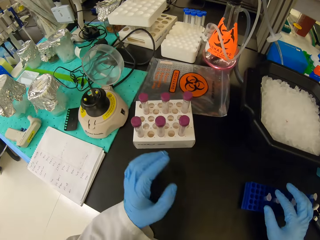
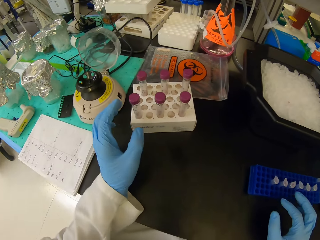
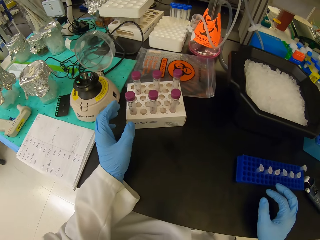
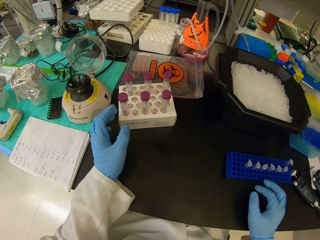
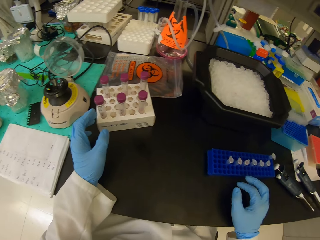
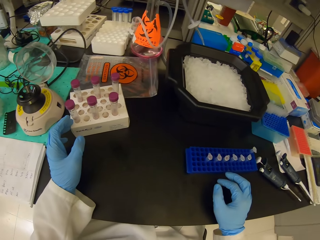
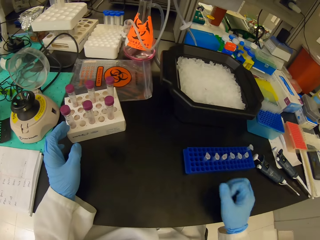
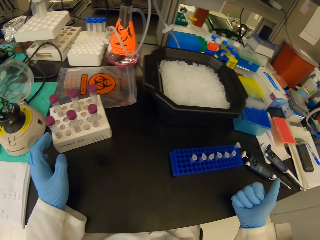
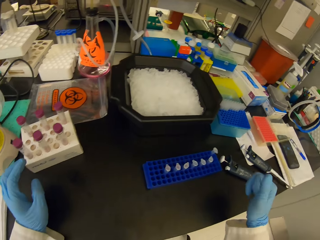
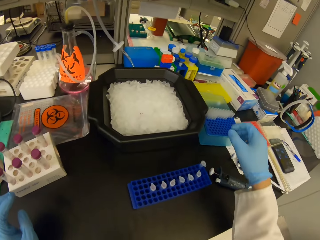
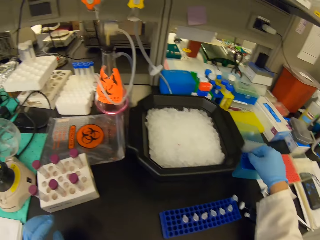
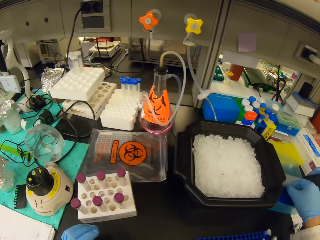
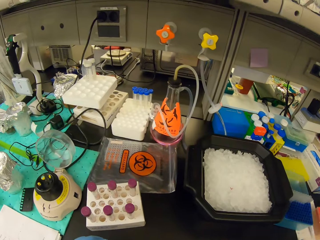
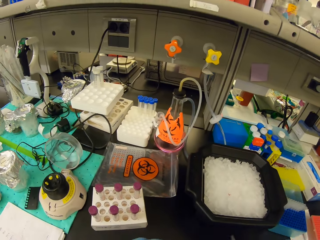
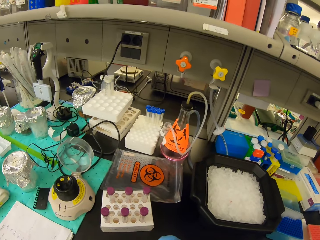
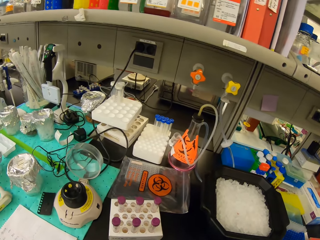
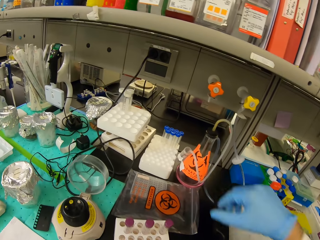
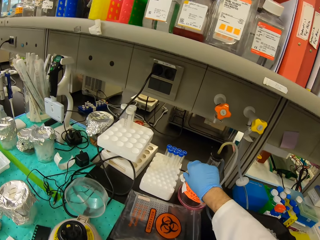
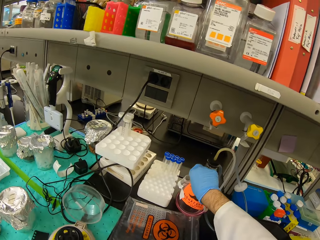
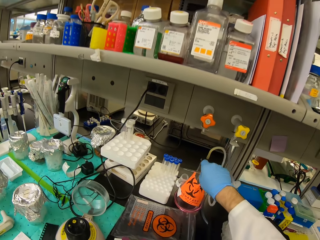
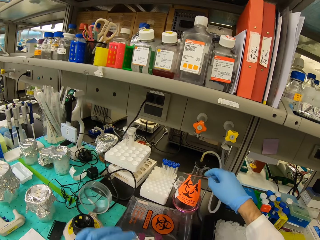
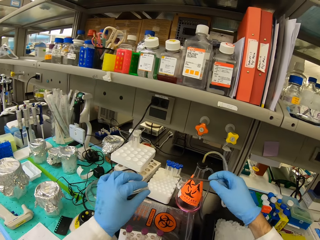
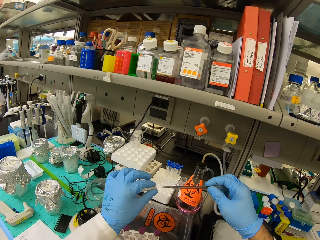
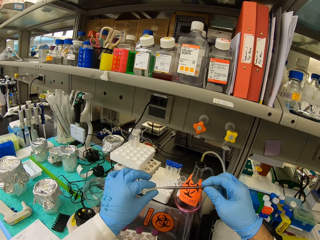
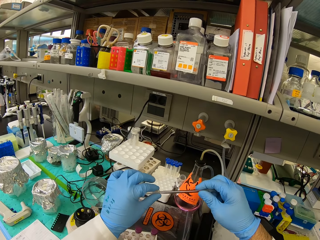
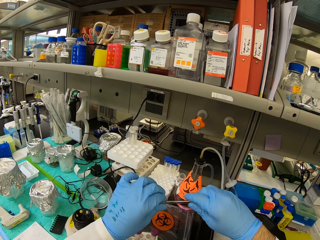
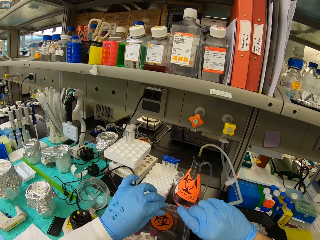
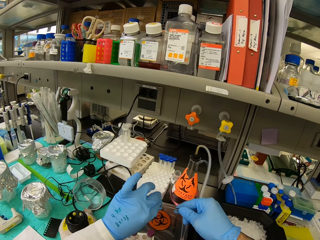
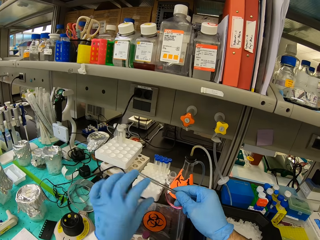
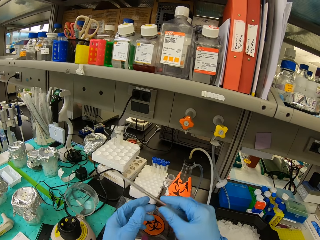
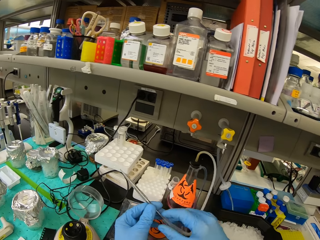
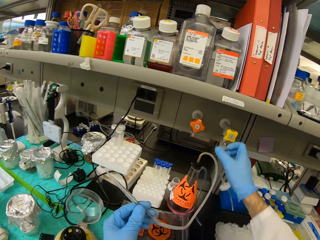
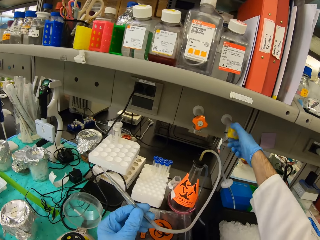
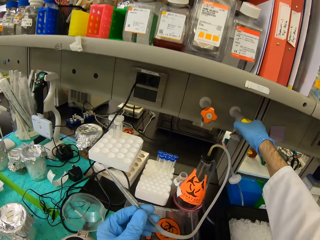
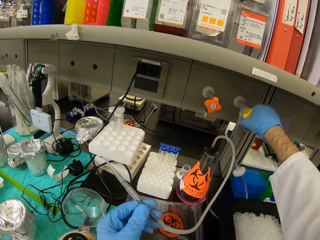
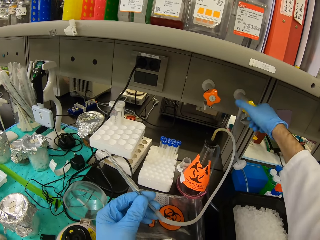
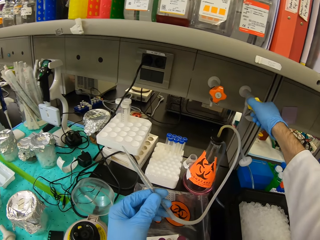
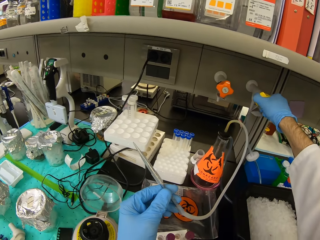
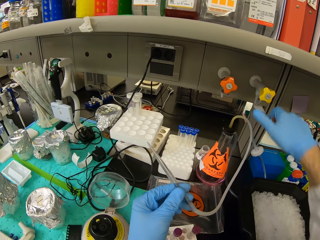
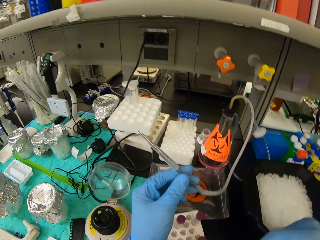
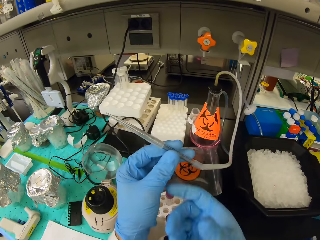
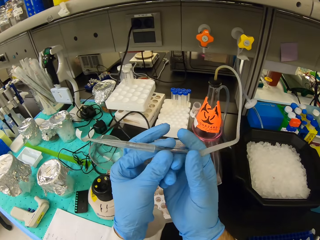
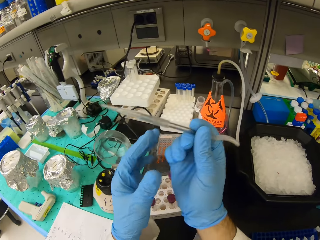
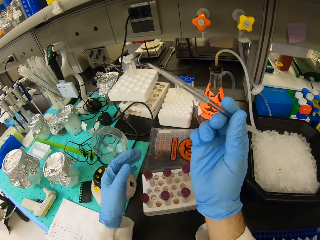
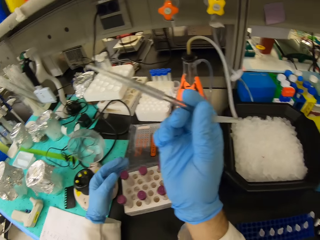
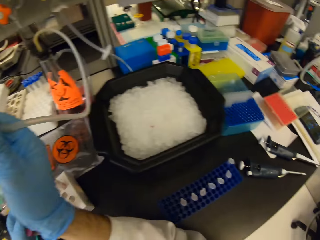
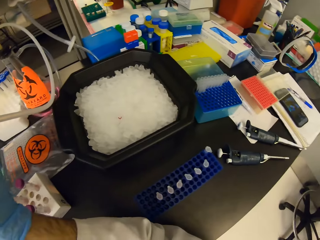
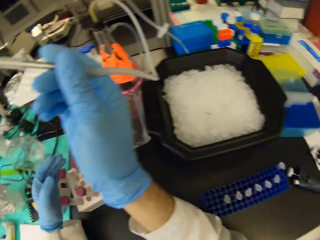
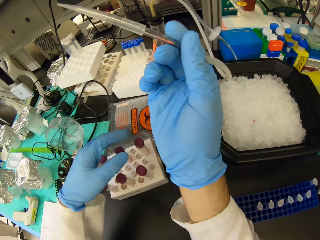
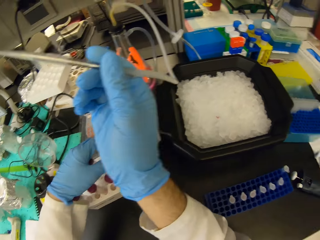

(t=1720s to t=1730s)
The camera wearer picks a pipette tip from the rack. They connect the pipette tip to the suction tube. They open the vacuum filter flask tap.

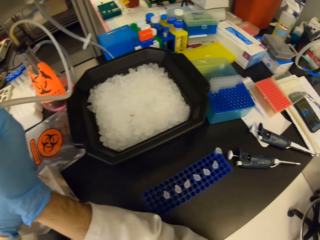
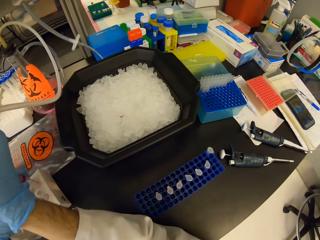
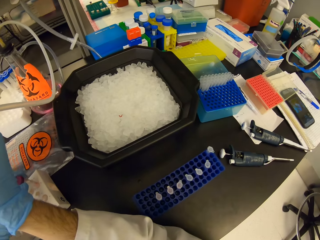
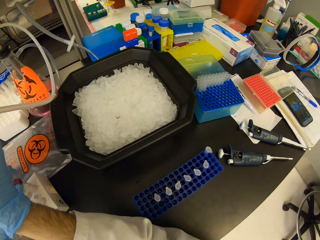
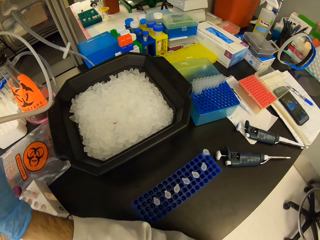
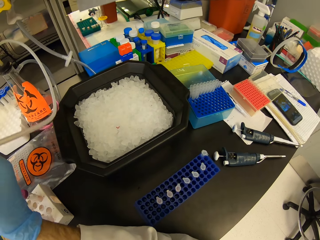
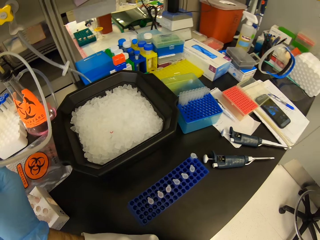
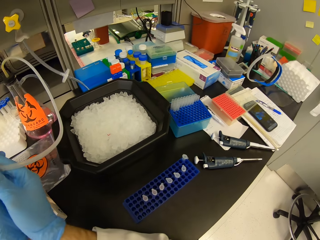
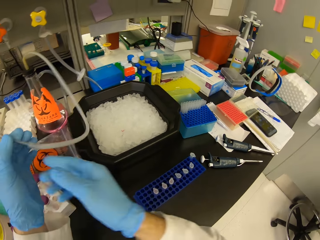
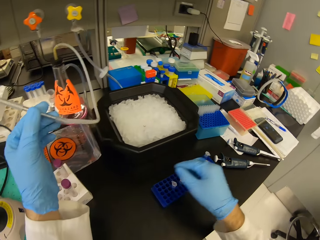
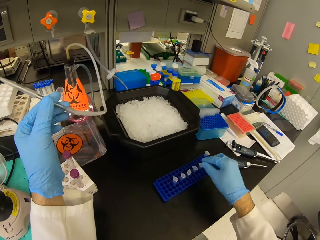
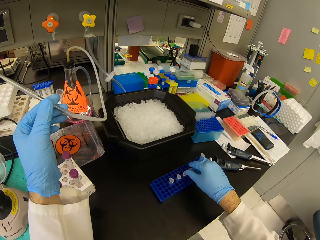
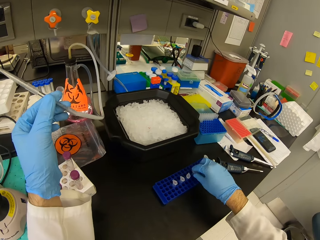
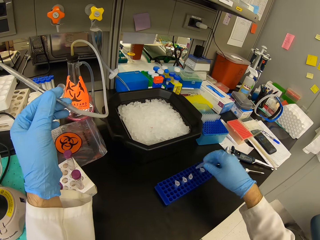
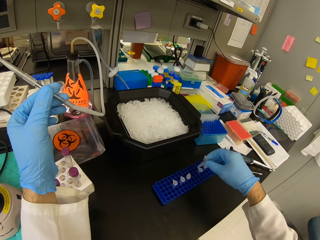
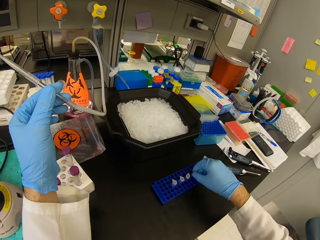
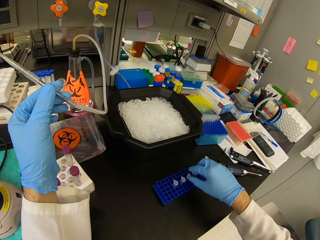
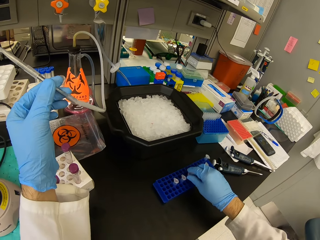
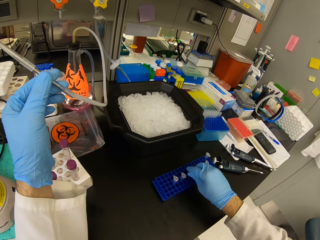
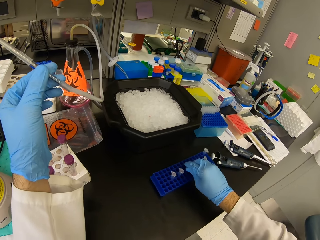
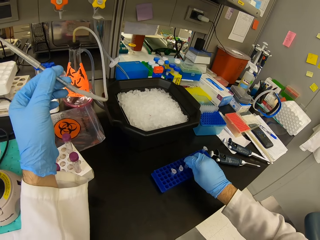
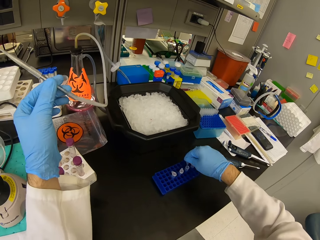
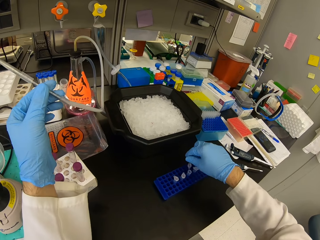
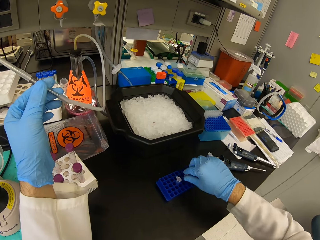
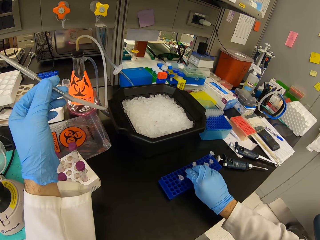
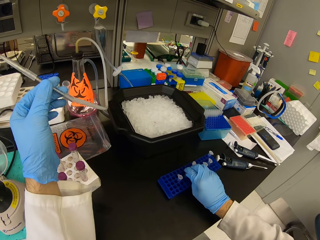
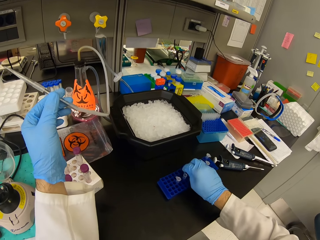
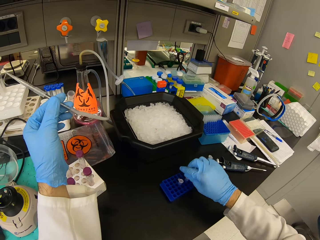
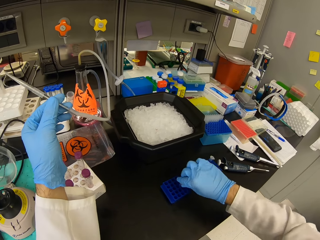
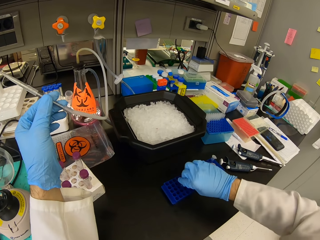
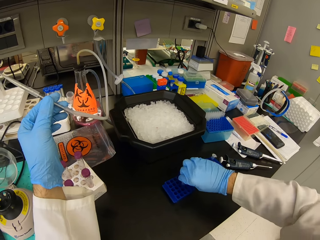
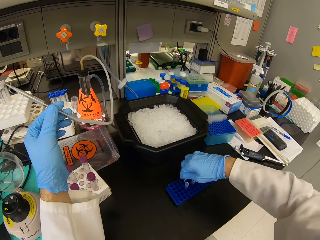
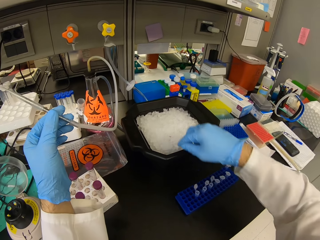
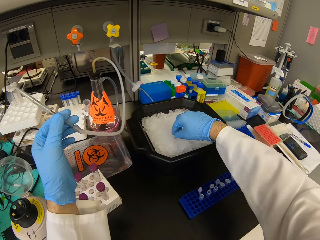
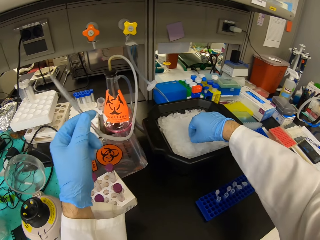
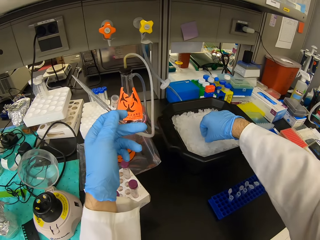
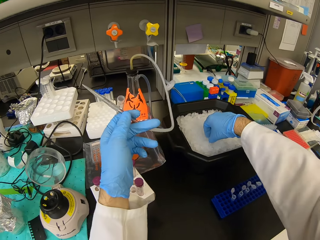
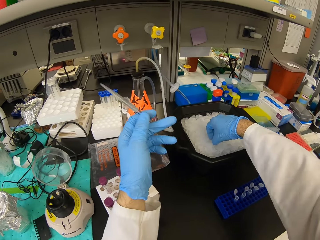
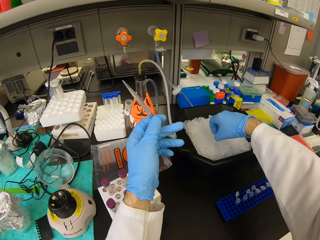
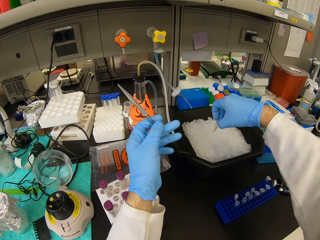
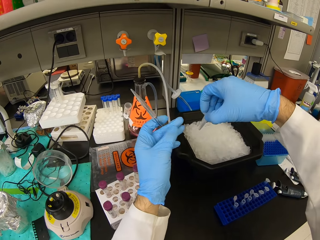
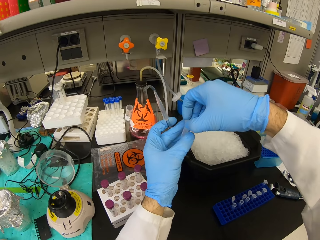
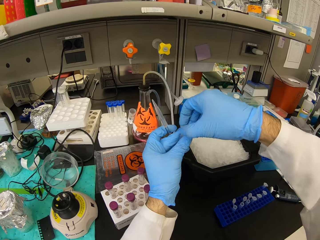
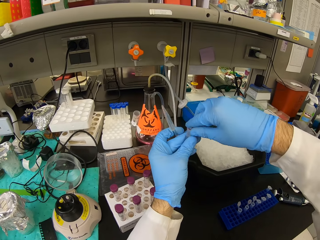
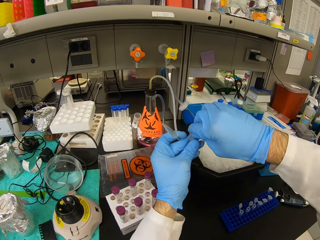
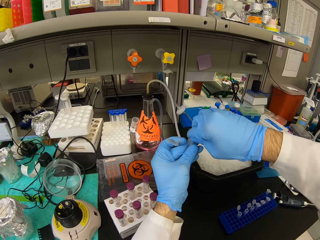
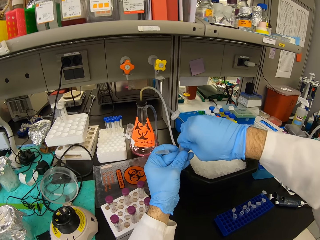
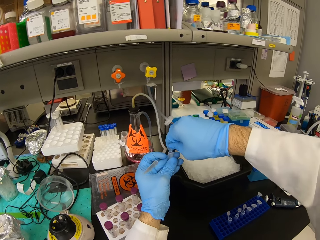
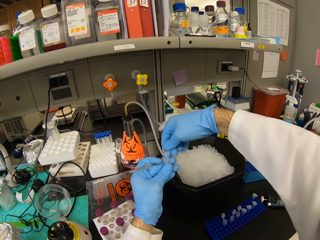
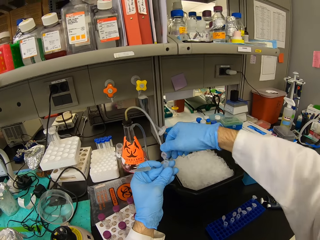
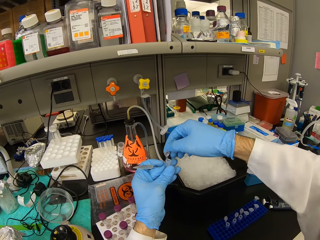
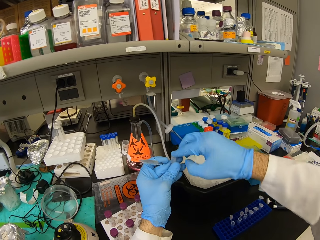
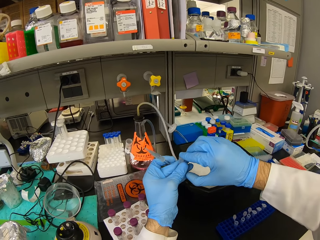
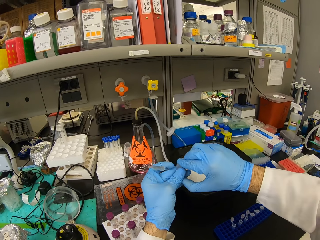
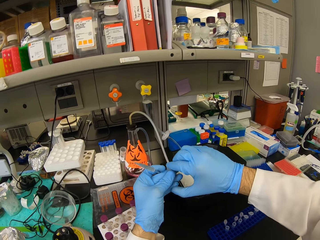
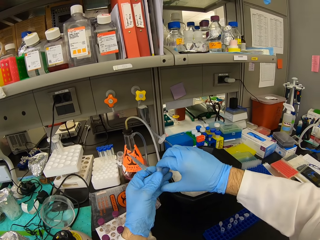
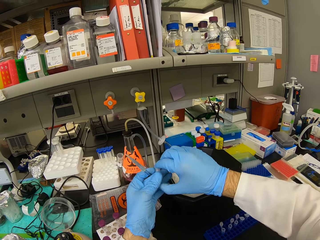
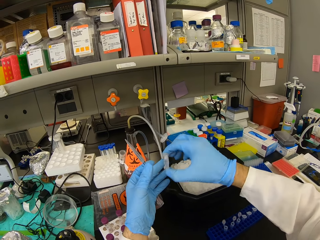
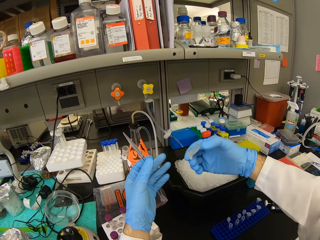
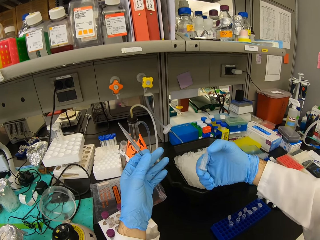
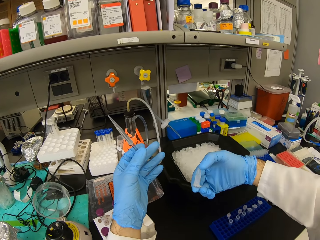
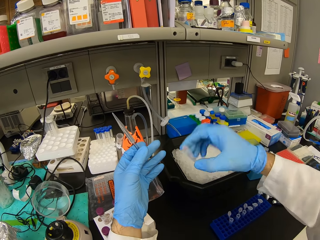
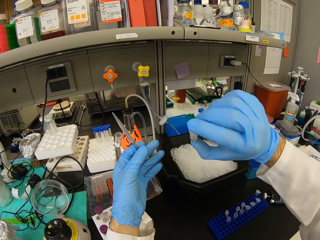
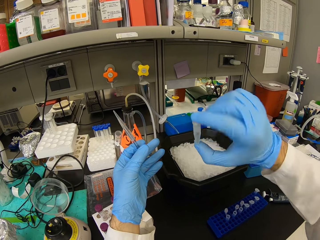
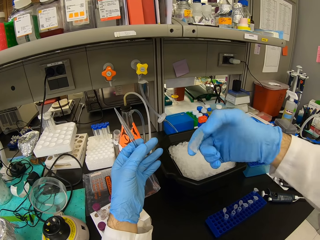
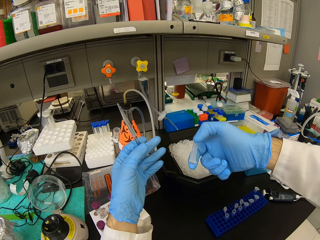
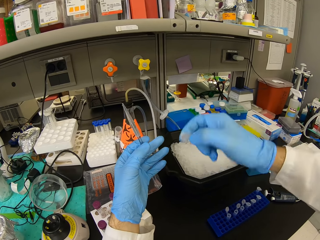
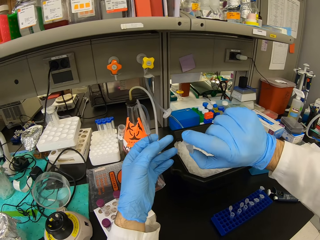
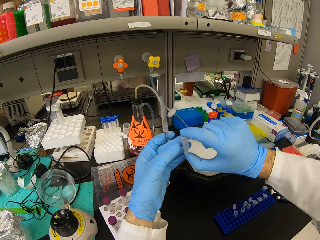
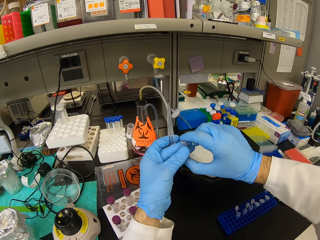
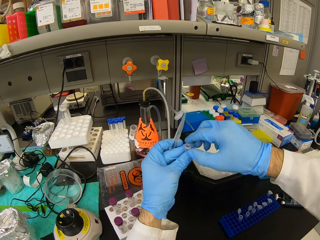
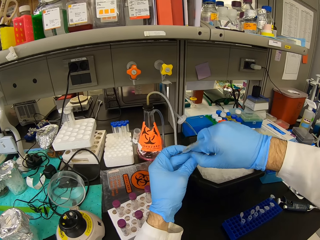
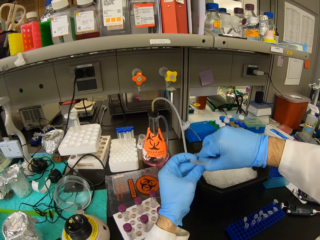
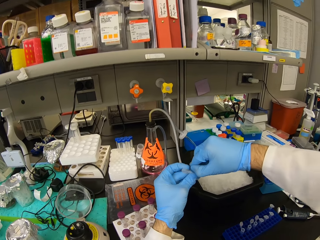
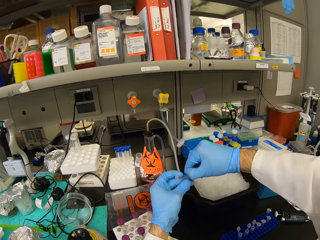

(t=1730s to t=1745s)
The camera wearer opens the lids of the test tubes in the rack. They pick a test tube from the tray filled with ice cubes. They open the test tube lid, close the lid, and shake the test tube. They open the test tube lid.
